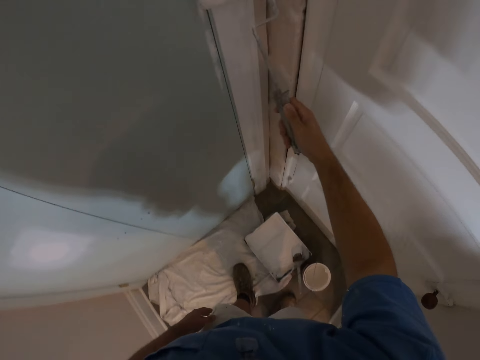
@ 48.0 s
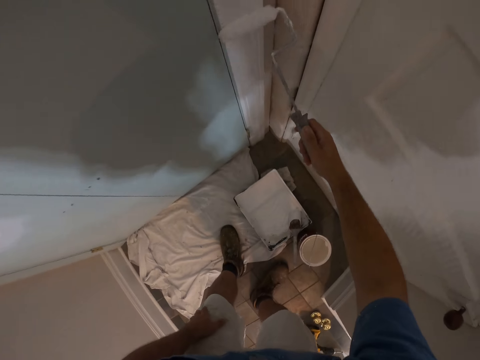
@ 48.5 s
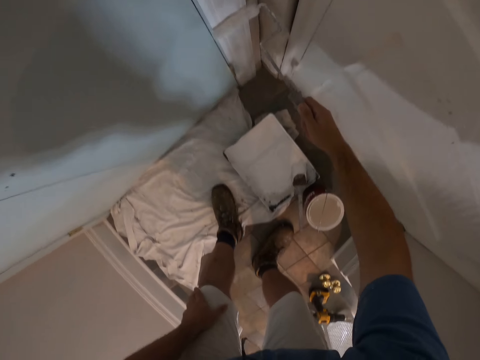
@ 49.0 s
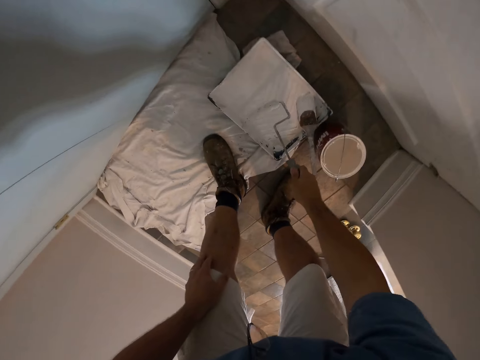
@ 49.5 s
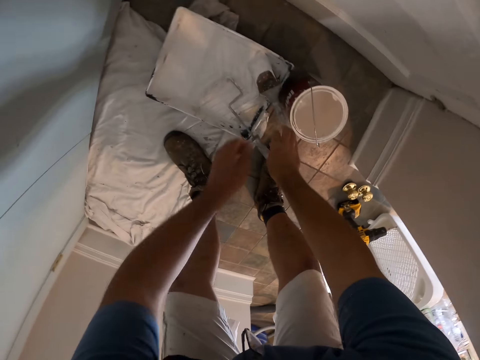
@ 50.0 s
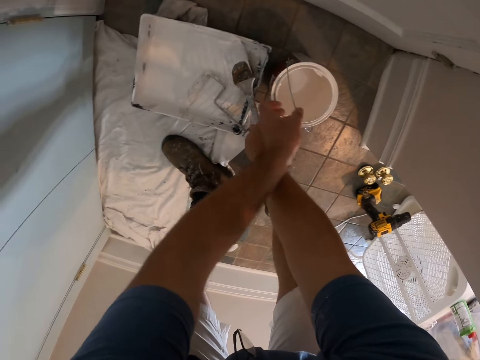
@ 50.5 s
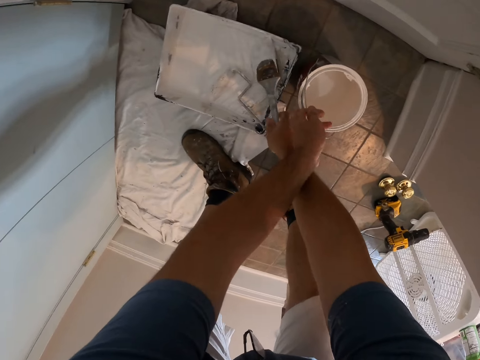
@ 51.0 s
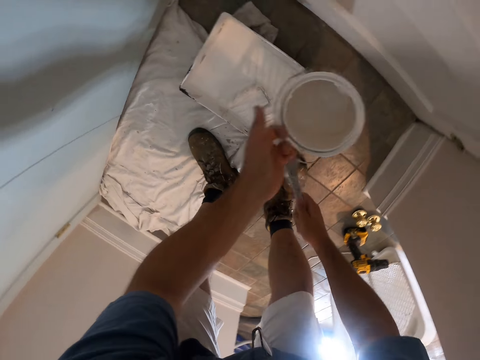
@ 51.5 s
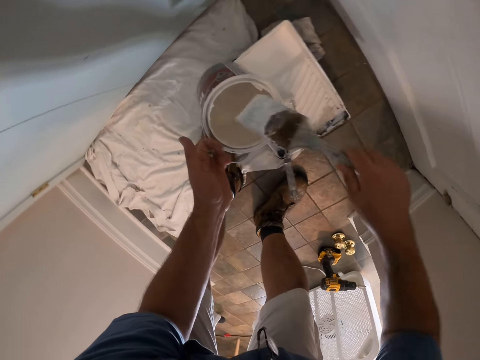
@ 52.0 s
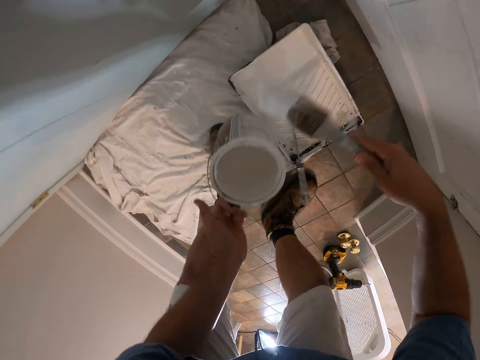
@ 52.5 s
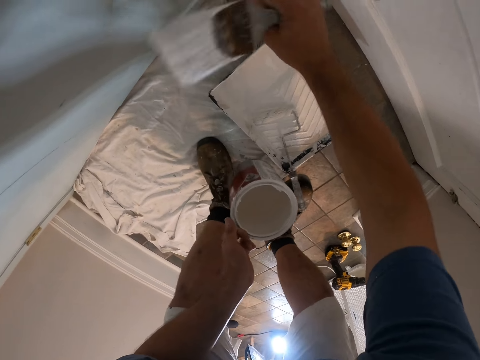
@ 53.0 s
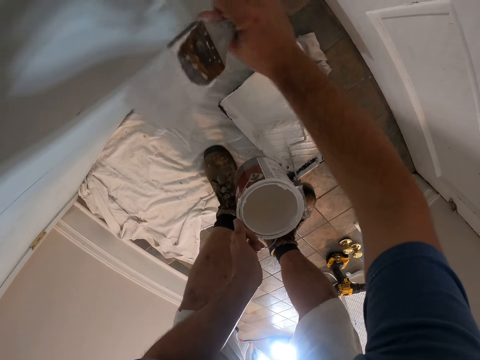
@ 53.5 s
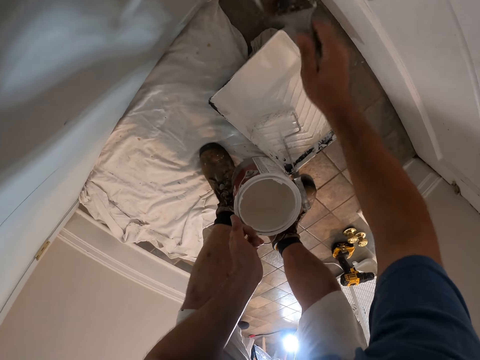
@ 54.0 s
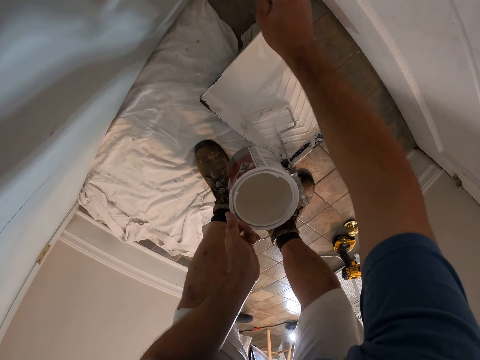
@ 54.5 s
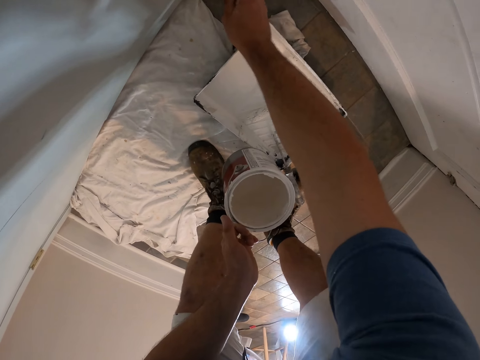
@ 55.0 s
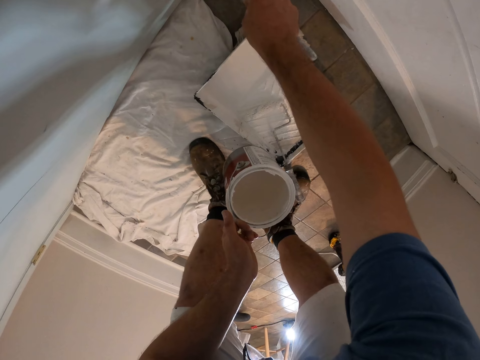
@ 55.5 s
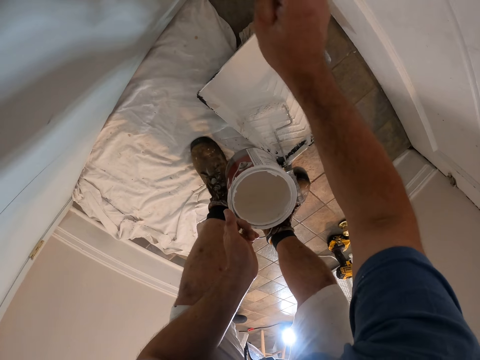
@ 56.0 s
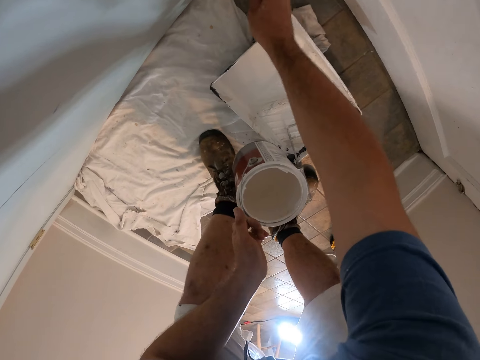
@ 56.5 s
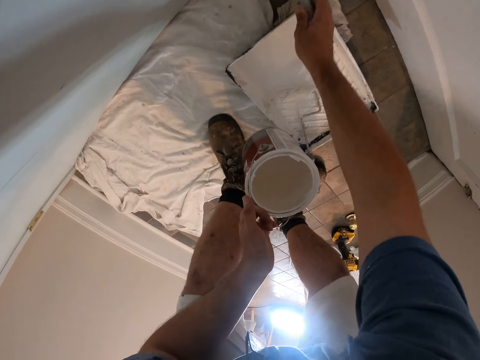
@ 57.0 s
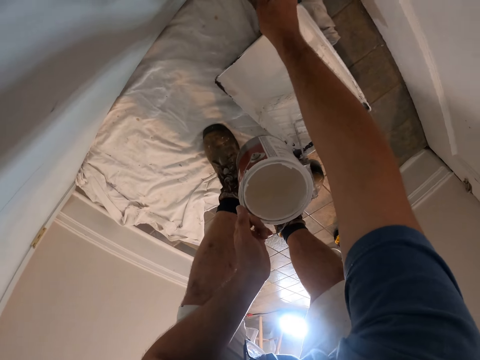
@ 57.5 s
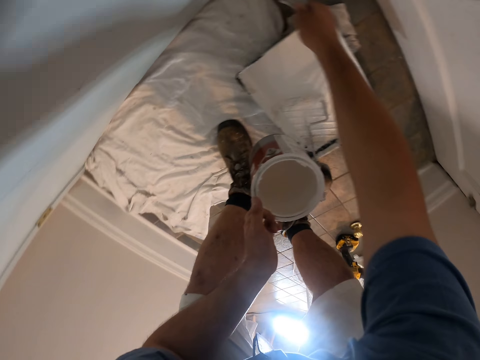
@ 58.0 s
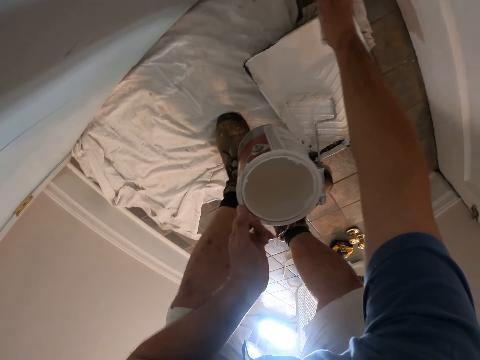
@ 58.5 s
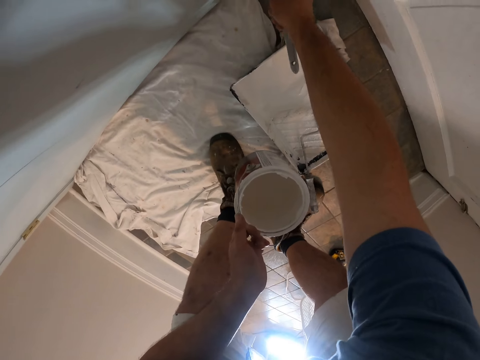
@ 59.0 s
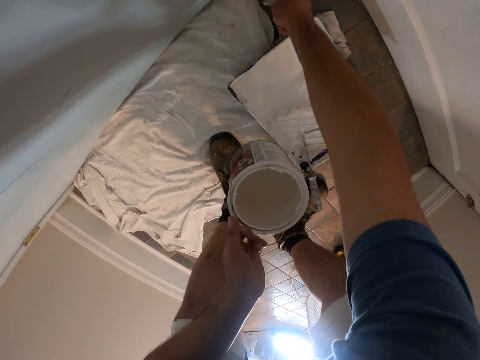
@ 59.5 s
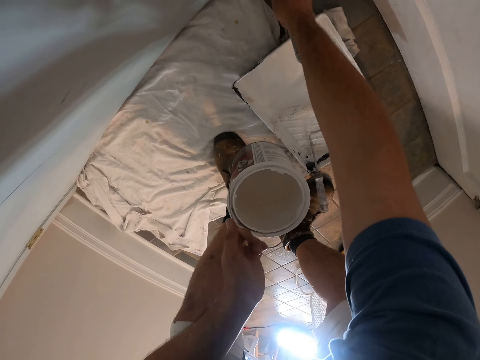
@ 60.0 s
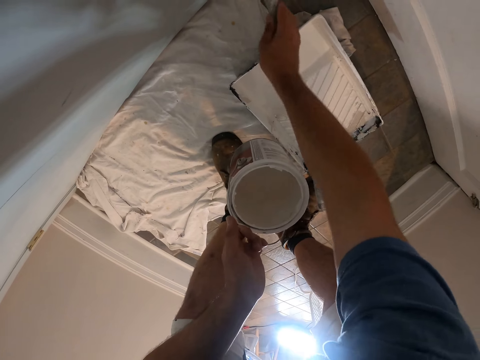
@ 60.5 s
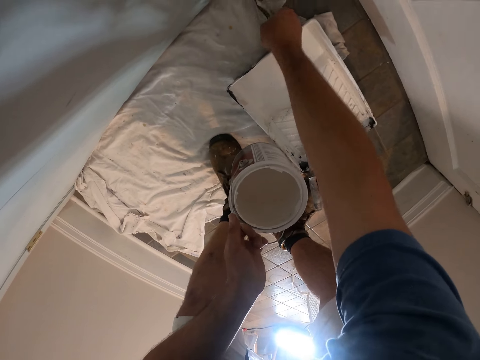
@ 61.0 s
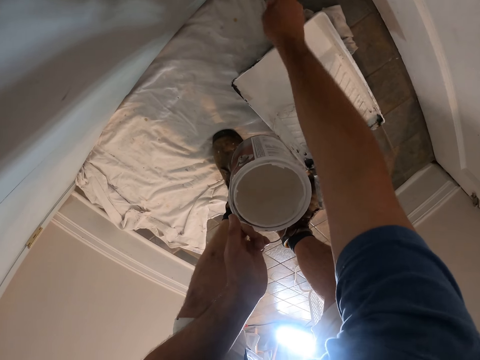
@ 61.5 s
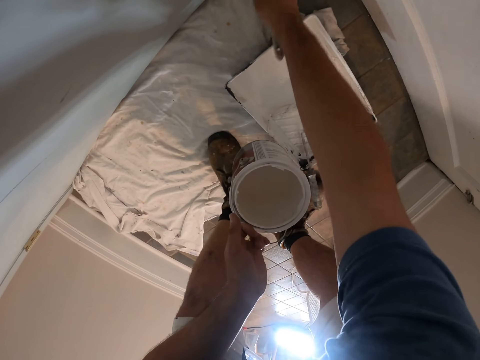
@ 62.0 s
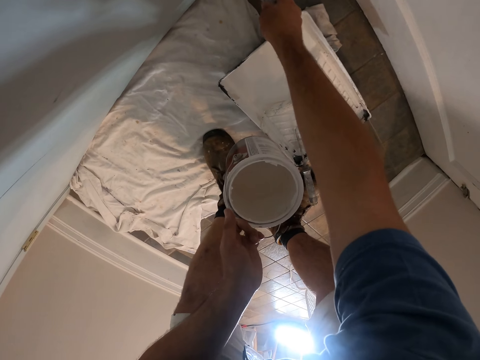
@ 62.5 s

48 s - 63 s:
The camera wearer puts a paint roller on a paint tray on the floor. He picks up a paint can from the floor with his left hand. He picks up a paint brush from the tray with his right hand. He scoops up paint with the paint brush from the paint can. He dusts off paint from the frame with his hand. He paints the frame with the paint brush.

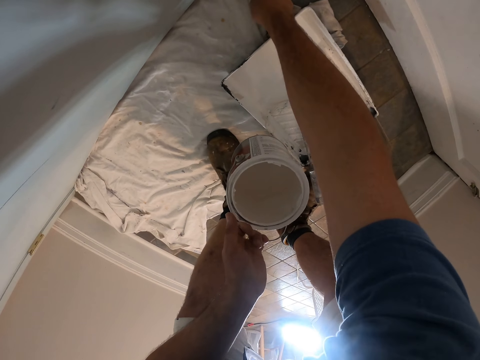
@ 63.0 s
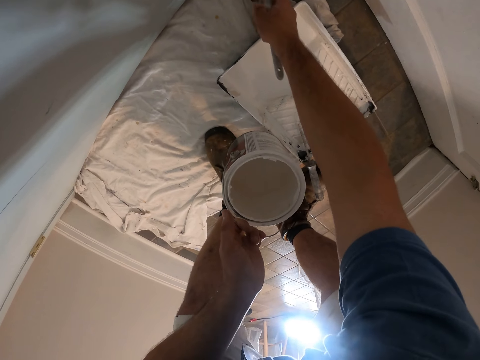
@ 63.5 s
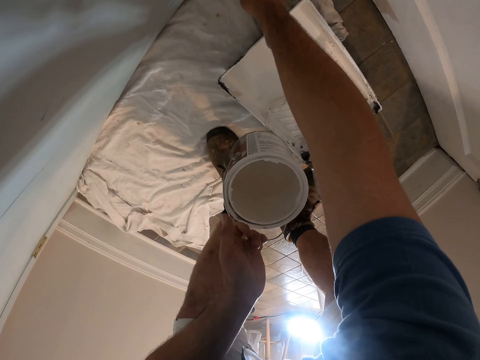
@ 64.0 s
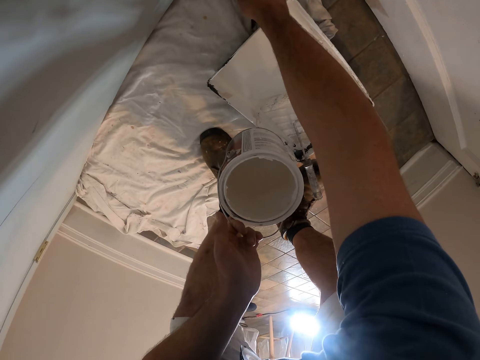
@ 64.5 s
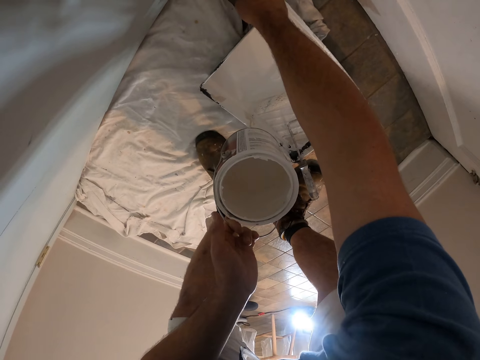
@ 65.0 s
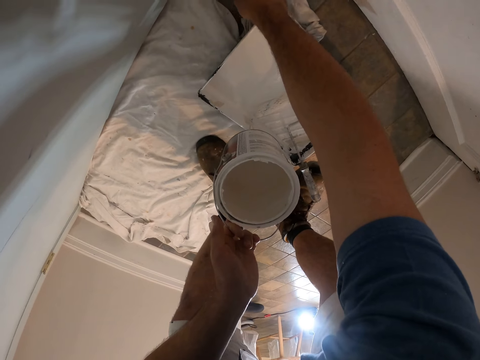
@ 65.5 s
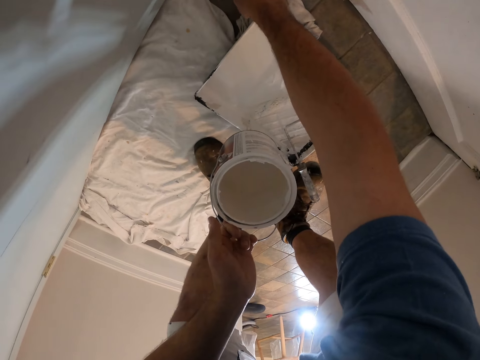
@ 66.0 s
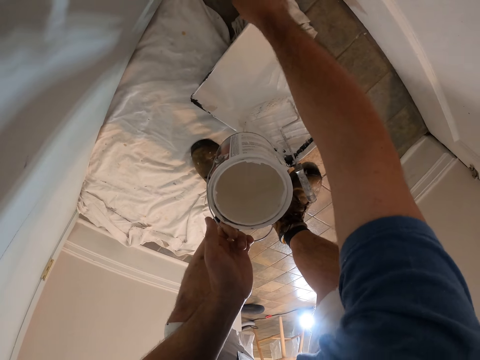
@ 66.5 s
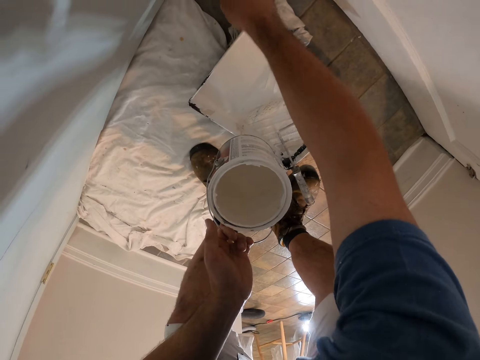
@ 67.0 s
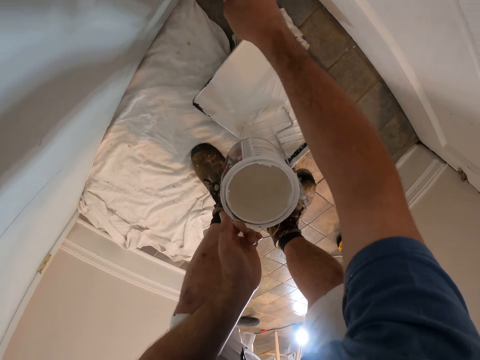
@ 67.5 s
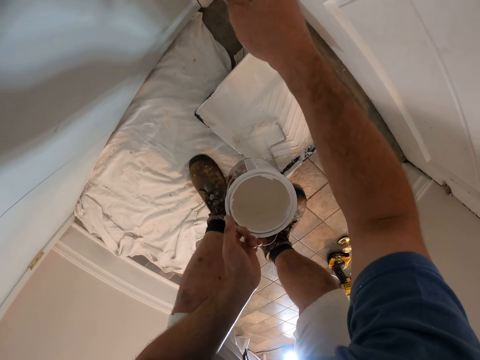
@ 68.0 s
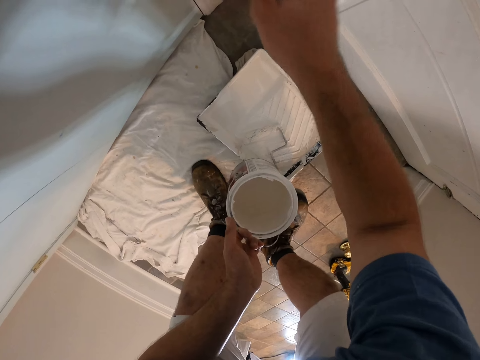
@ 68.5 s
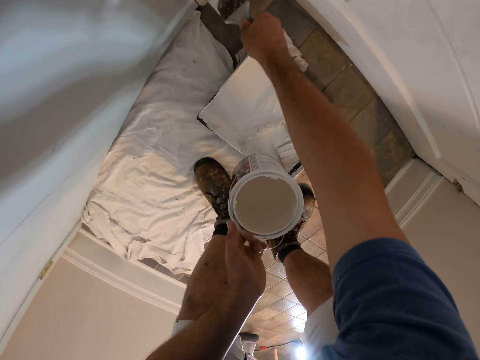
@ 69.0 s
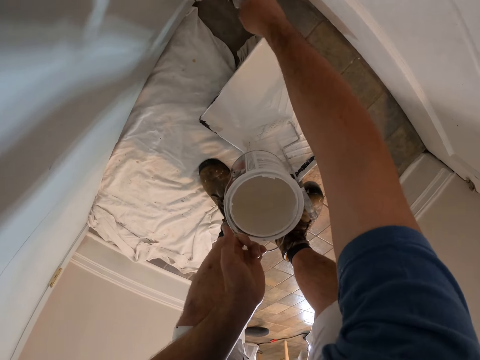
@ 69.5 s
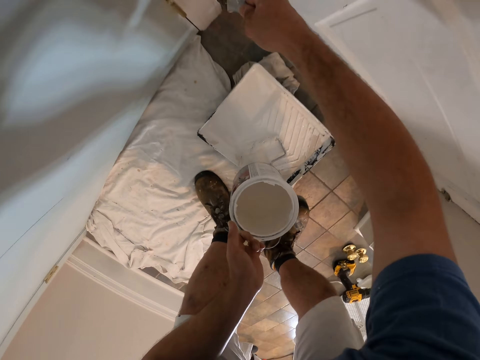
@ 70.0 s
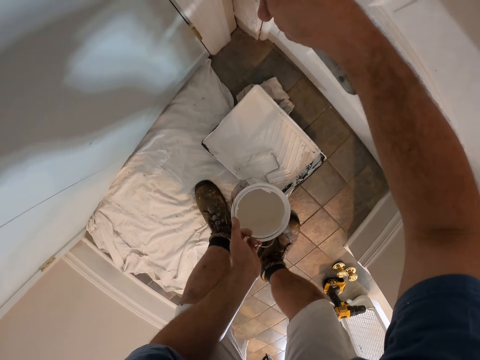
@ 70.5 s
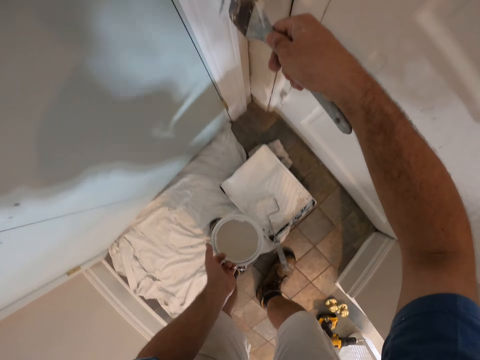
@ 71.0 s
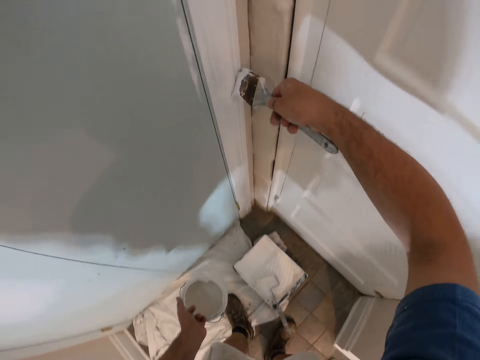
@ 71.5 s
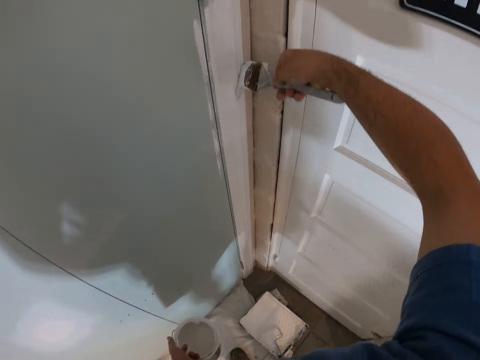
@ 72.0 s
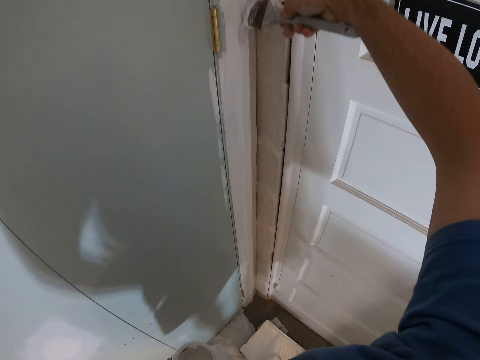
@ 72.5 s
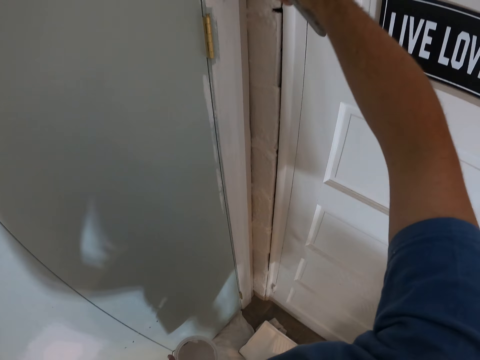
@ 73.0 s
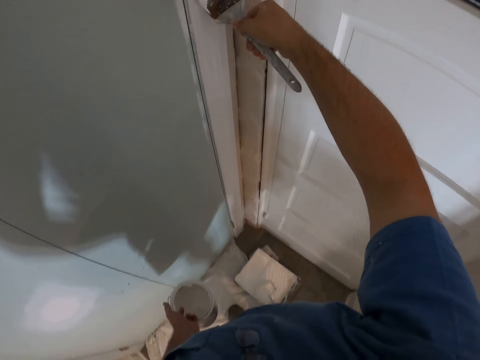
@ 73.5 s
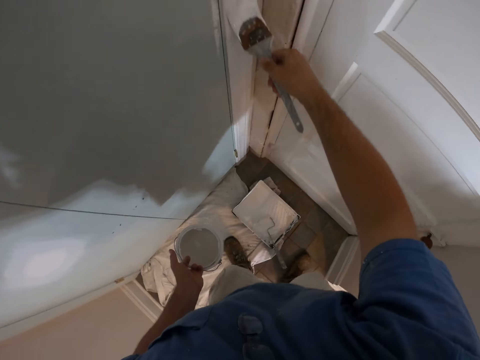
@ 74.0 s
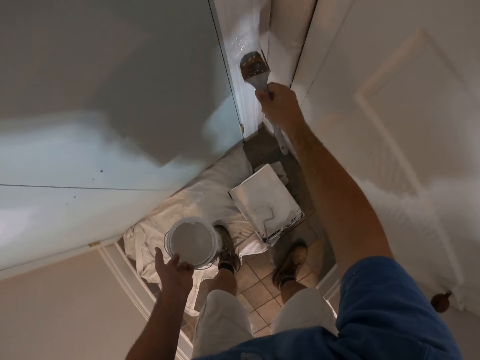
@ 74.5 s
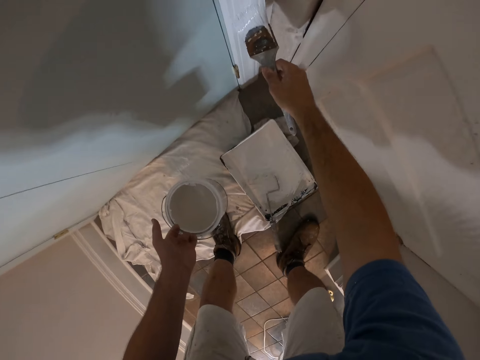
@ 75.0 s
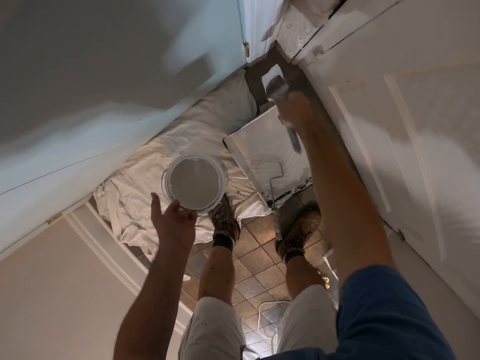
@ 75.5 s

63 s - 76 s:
The camera wearer paints a door frame with a paint brush.
